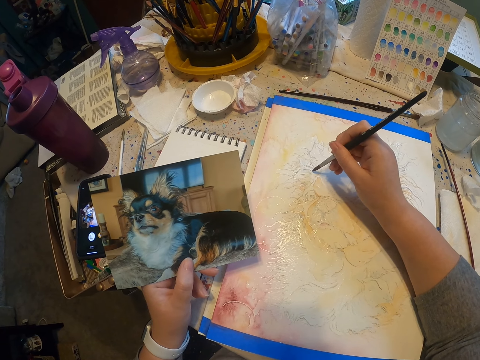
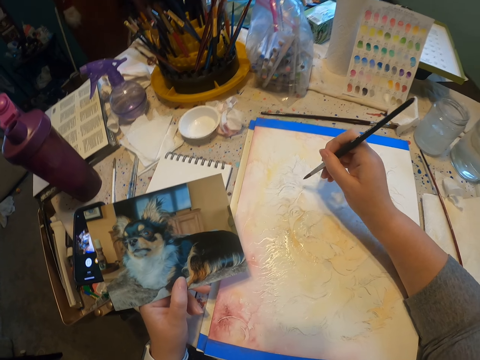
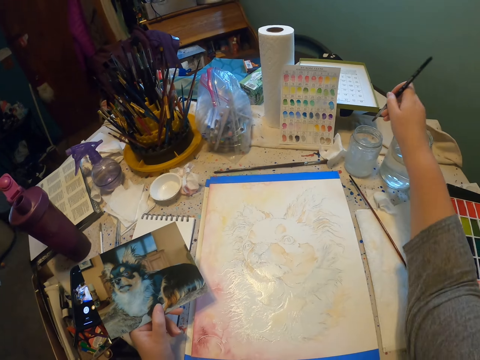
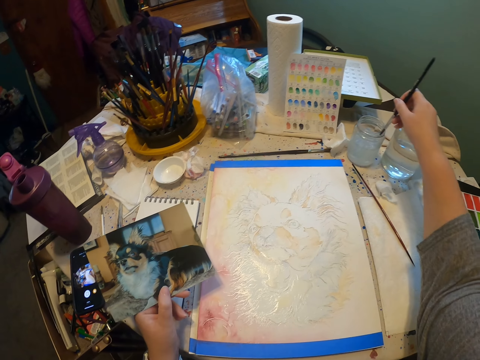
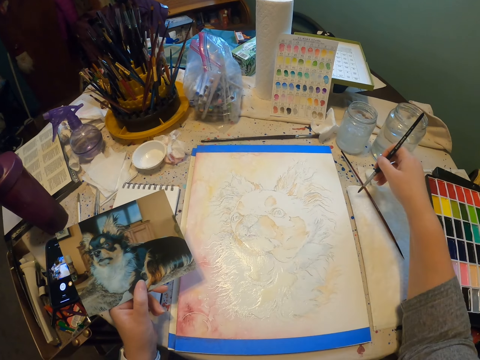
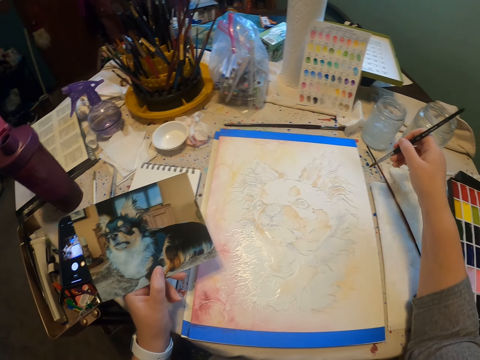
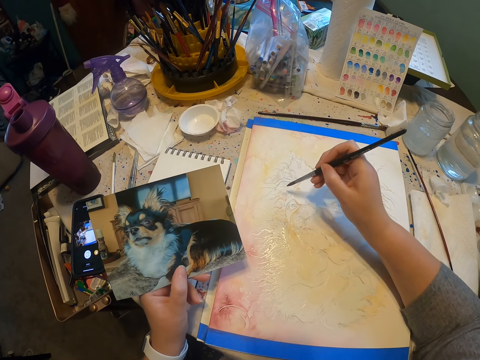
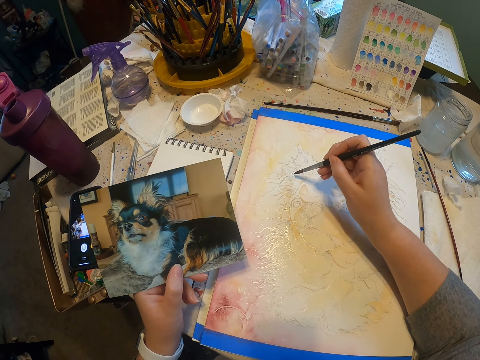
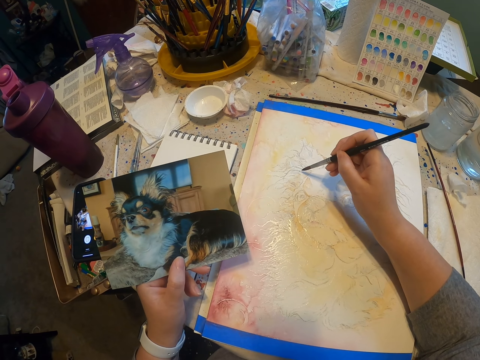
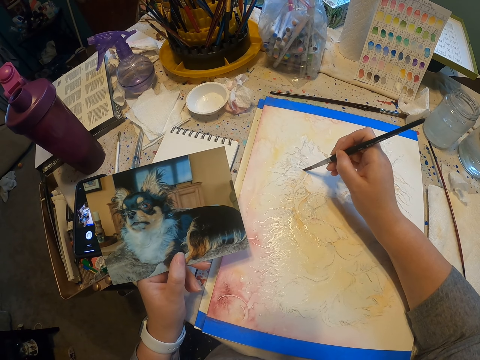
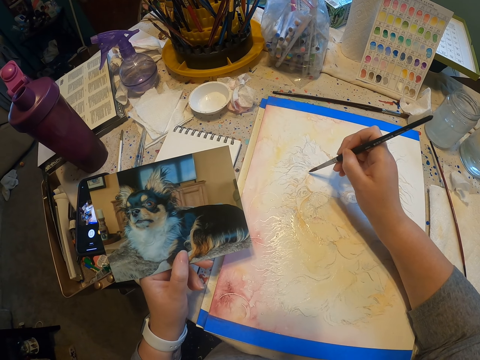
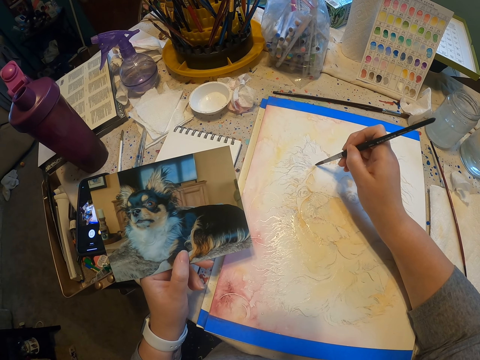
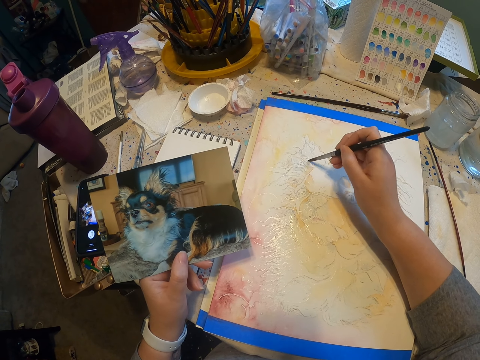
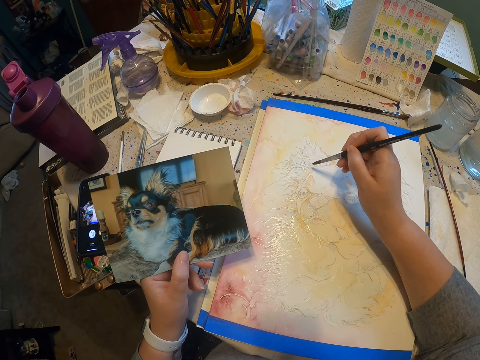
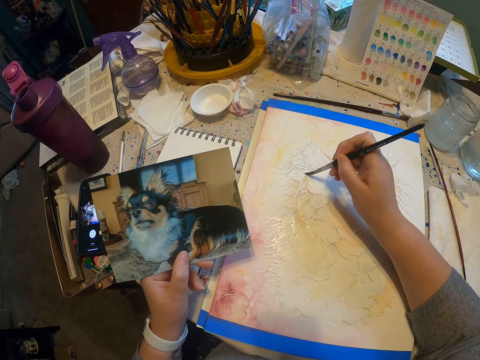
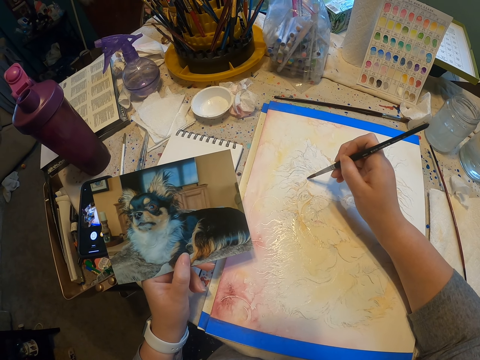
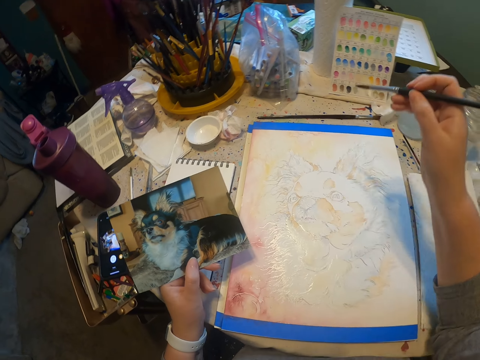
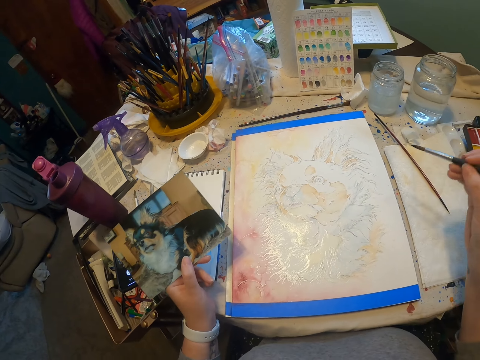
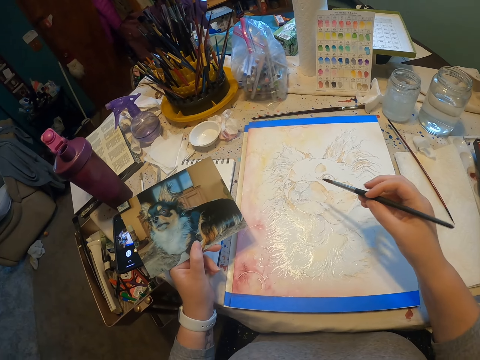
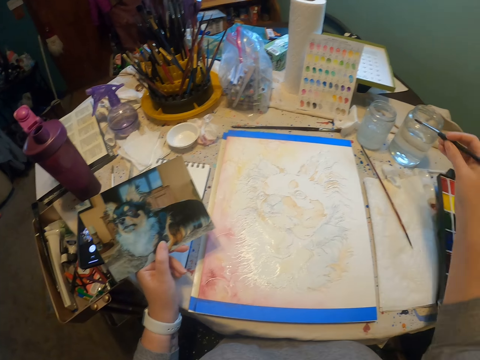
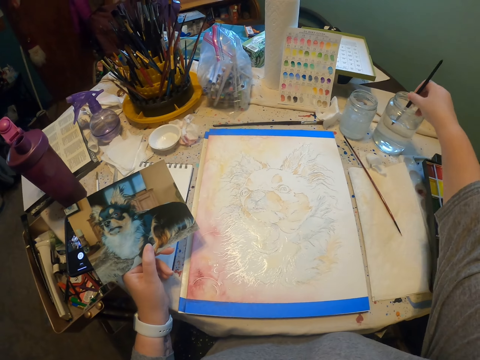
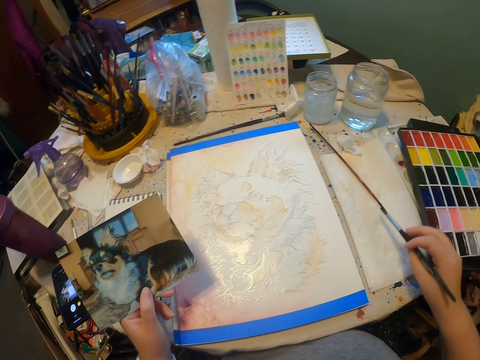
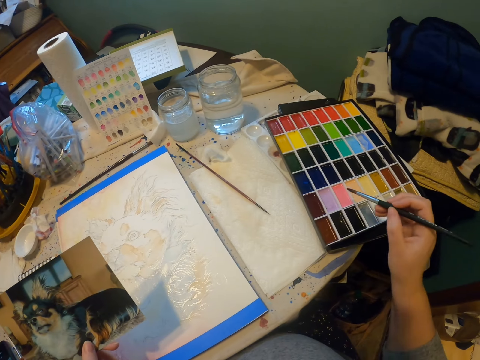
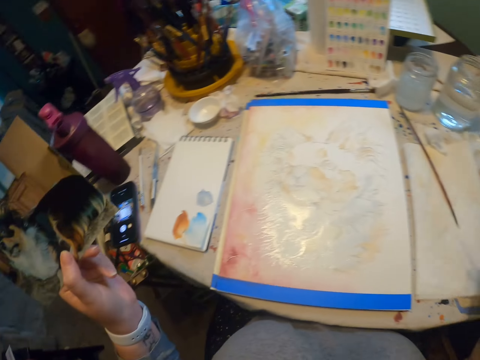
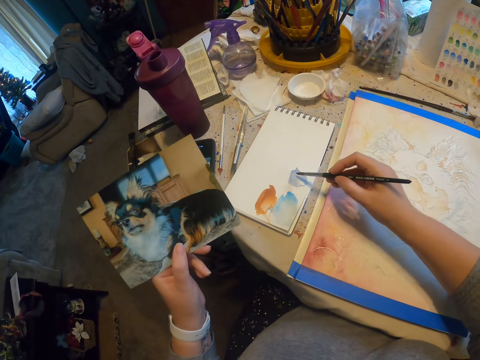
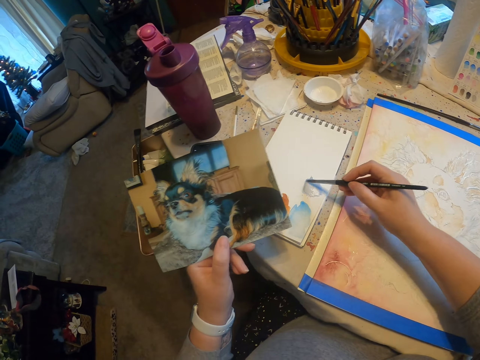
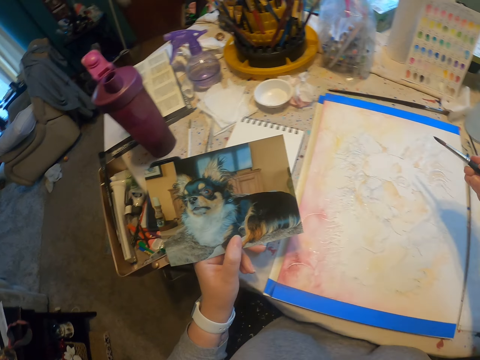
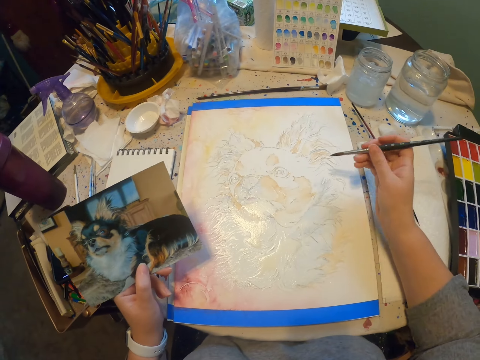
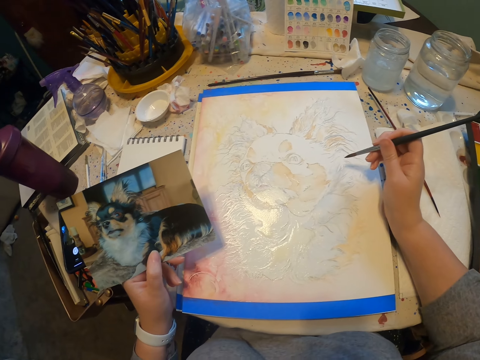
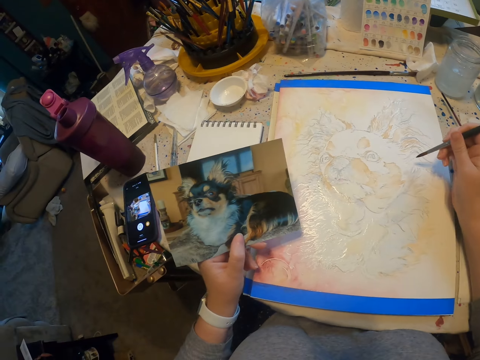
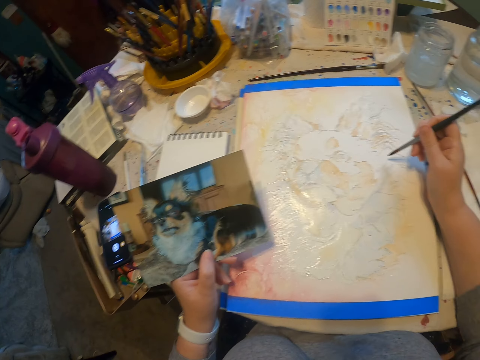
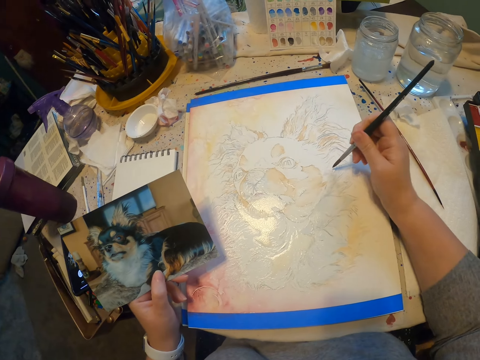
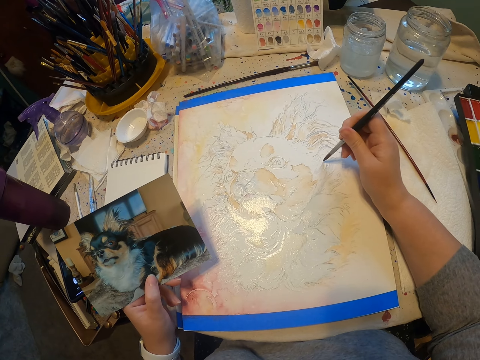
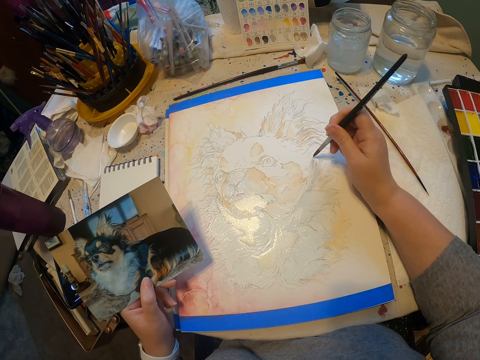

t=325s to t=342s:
The camera wearer dips the painting brush in liquid. They paint the picture using the painting brush. They dip the paint brush in the paint box. They dip the paint brush in the glass. They rub the brush on the paint. They paint the picture using the painting brush.

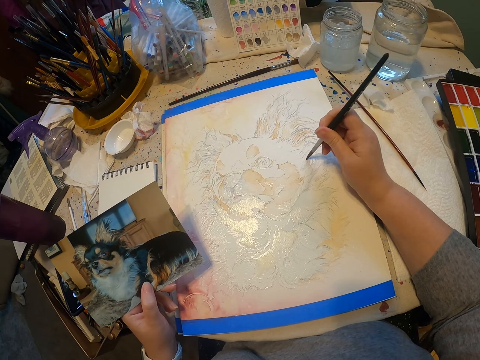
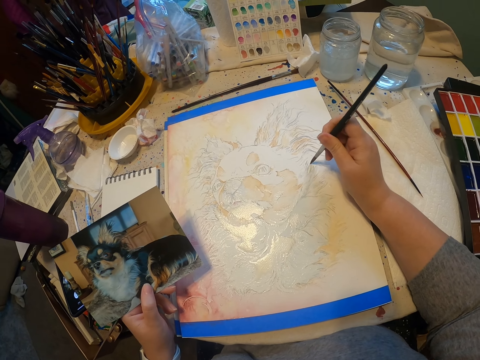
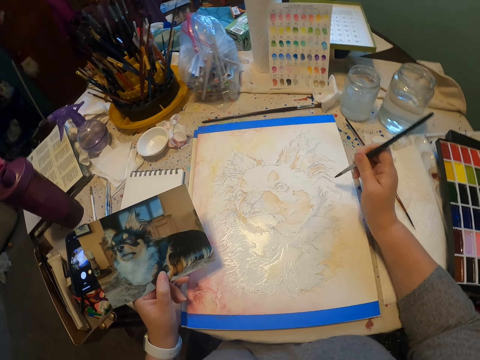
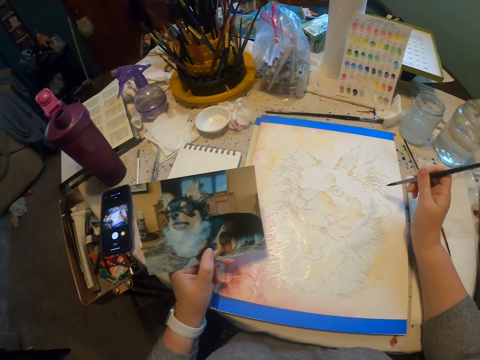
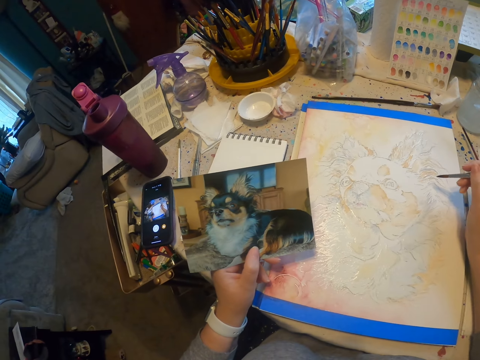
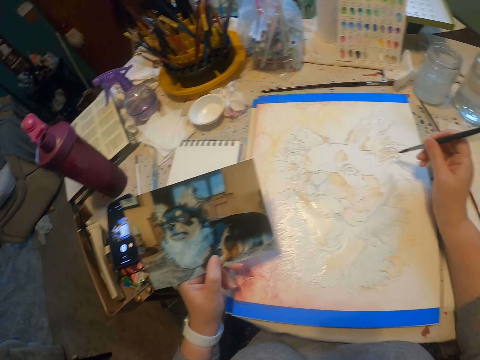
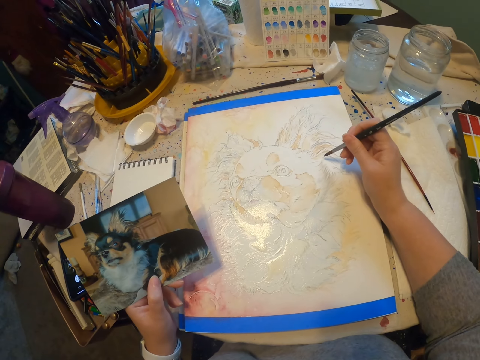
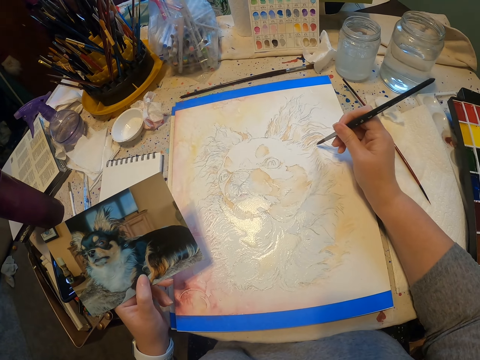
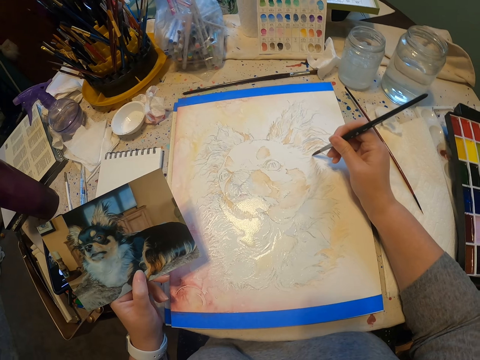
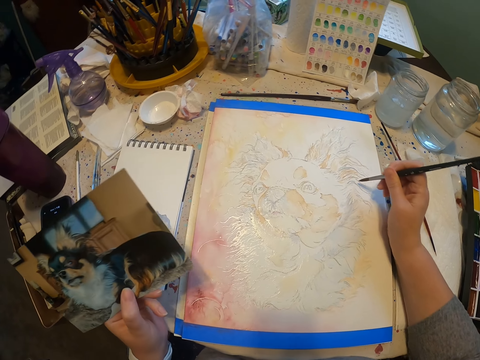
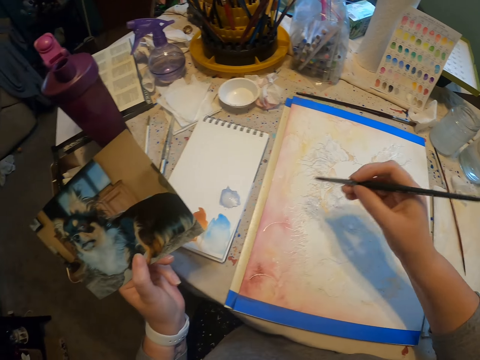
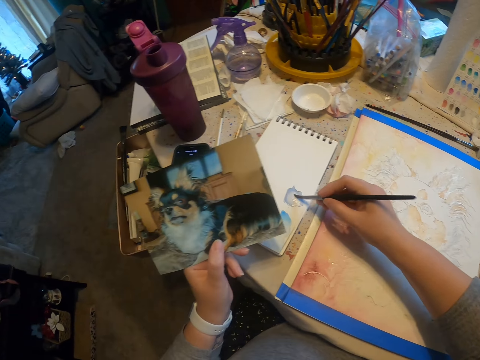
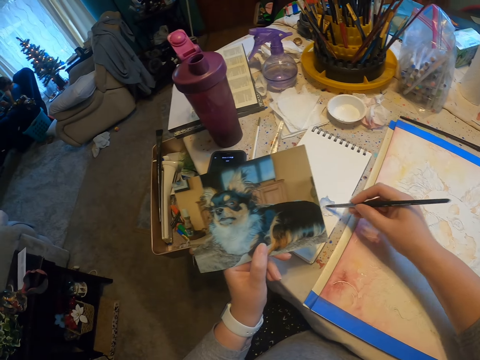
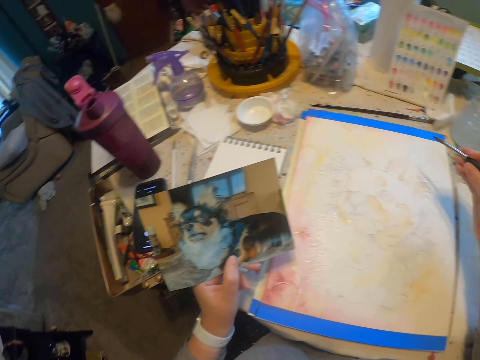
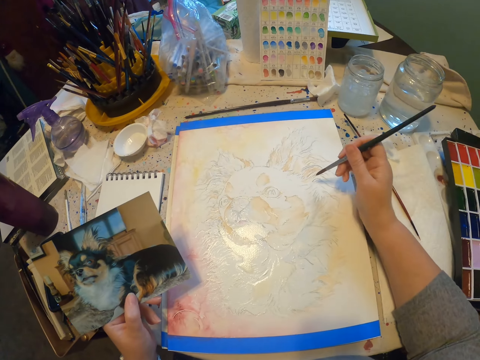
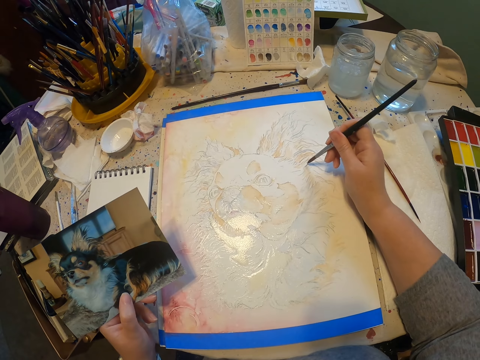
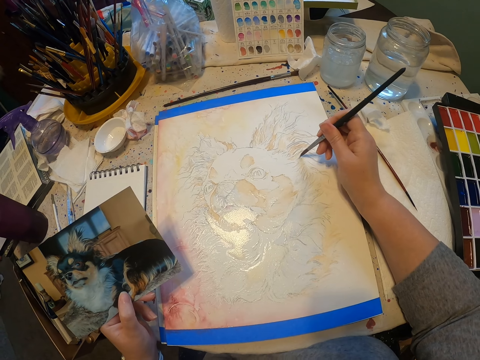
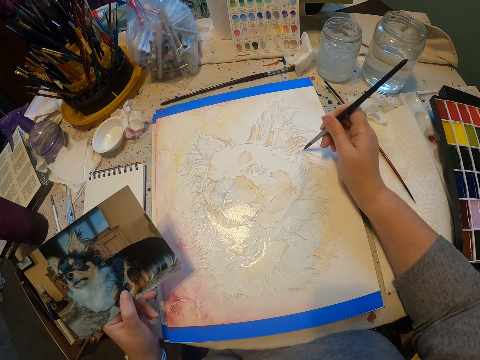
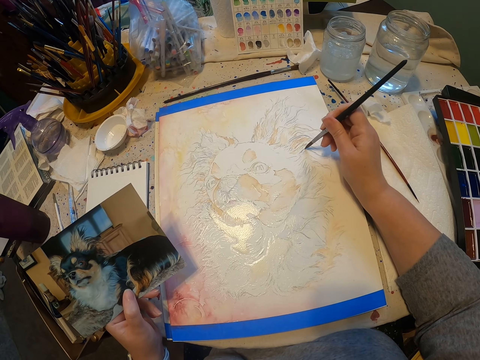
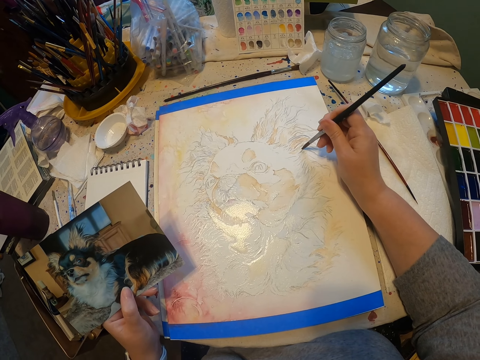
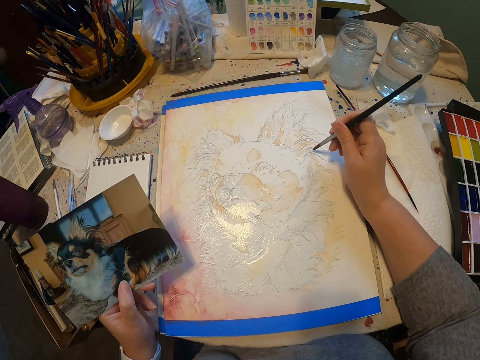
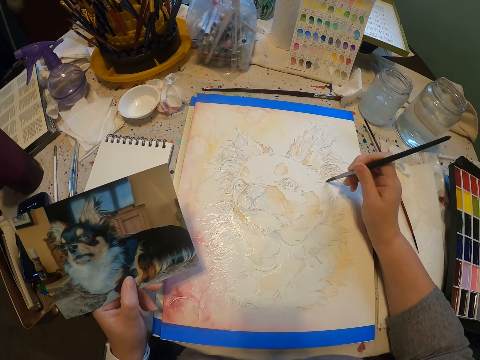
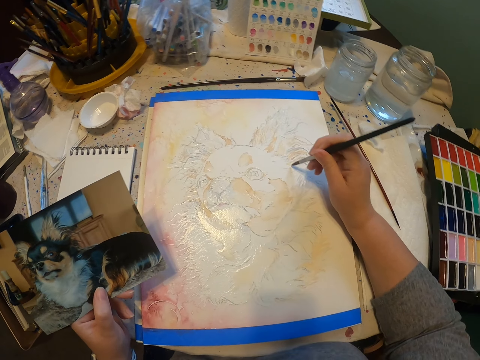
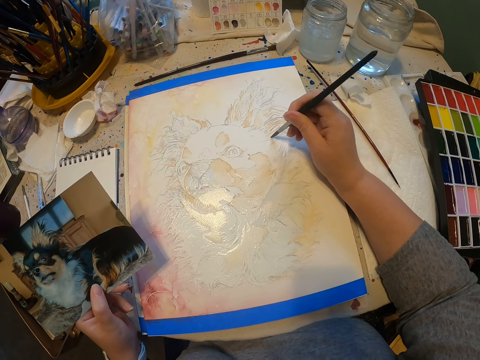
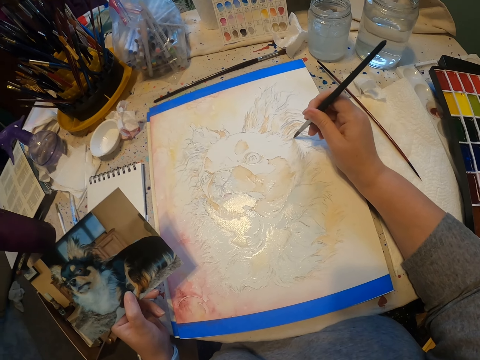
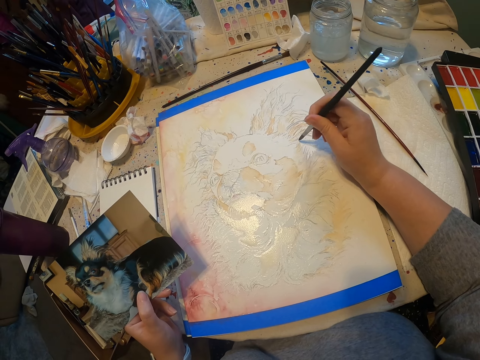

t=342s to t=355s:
The camera wearer dips the paint brush in the paint box. They rub the brush on the paint. They paint the drawing with a paint brush. They hold a photo. They paint the drawing with the paint brush.
